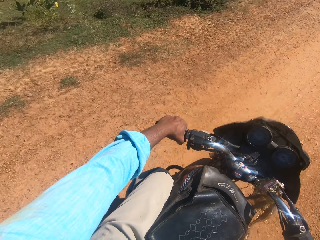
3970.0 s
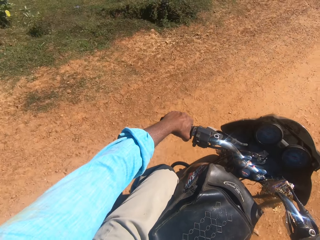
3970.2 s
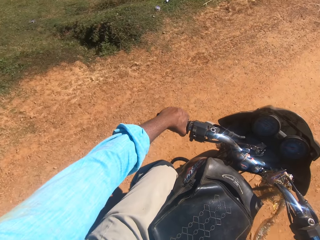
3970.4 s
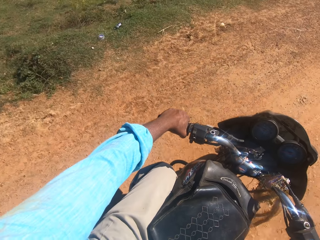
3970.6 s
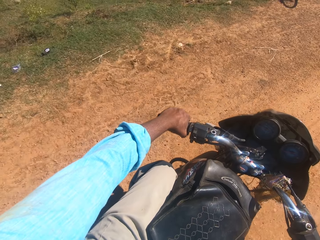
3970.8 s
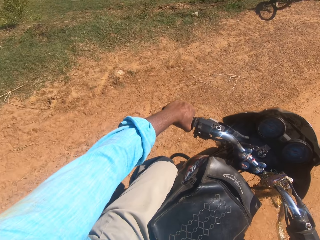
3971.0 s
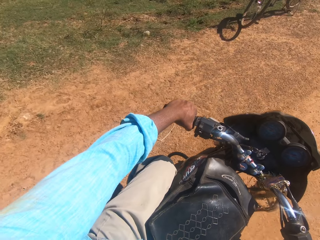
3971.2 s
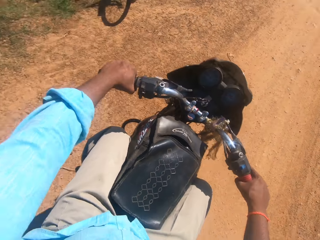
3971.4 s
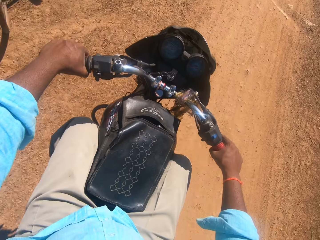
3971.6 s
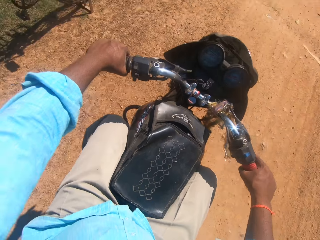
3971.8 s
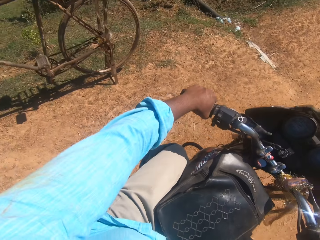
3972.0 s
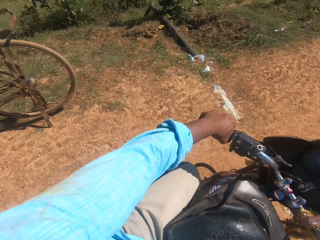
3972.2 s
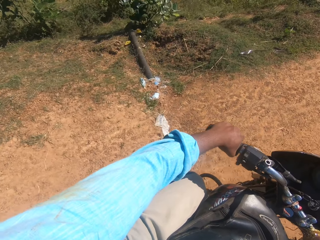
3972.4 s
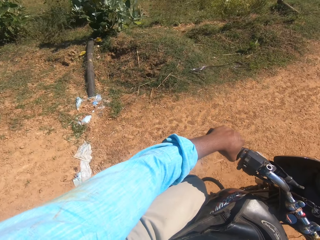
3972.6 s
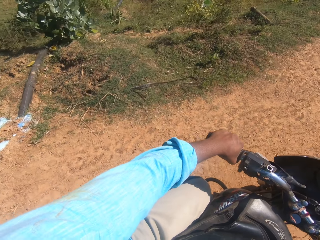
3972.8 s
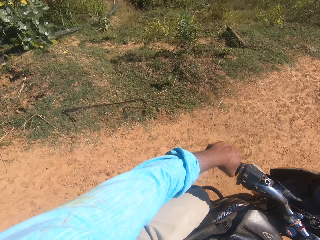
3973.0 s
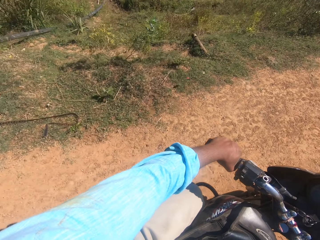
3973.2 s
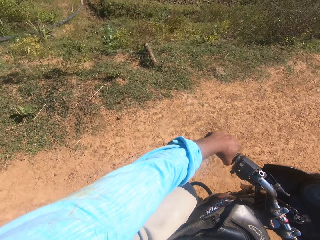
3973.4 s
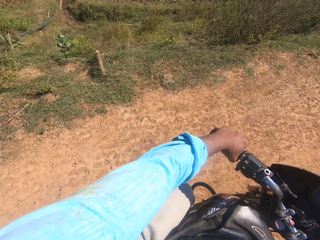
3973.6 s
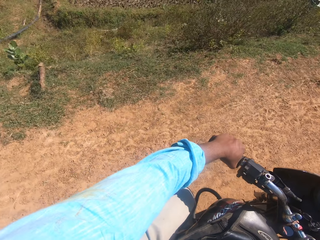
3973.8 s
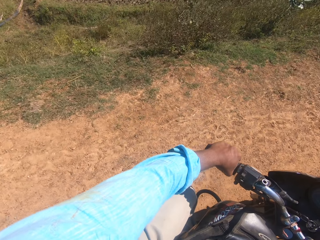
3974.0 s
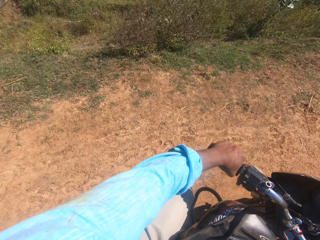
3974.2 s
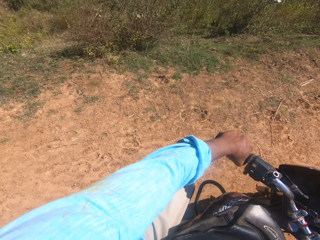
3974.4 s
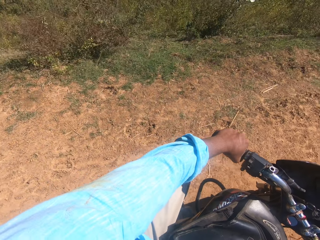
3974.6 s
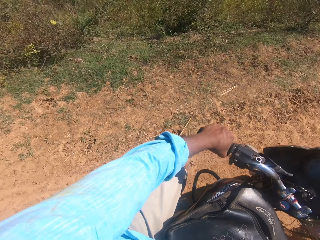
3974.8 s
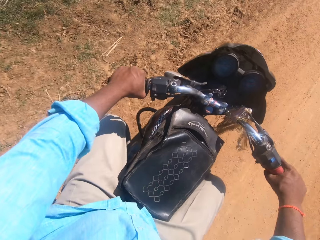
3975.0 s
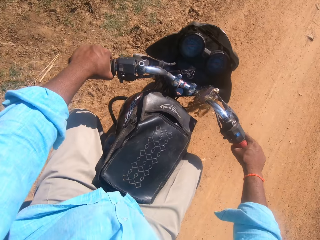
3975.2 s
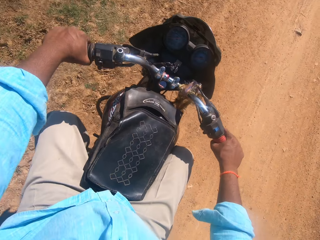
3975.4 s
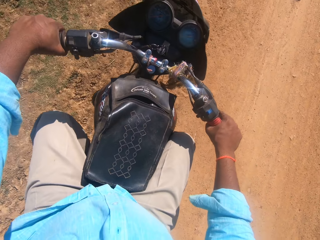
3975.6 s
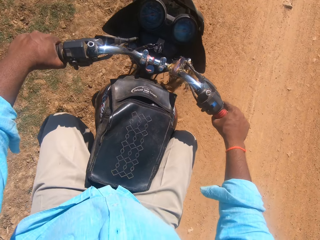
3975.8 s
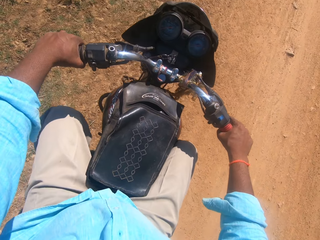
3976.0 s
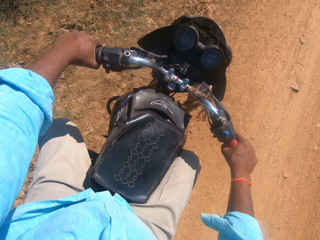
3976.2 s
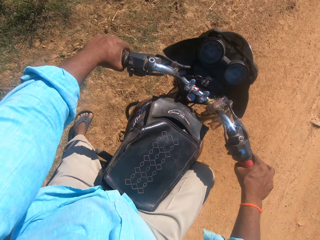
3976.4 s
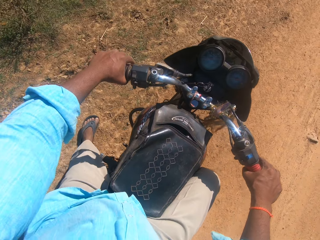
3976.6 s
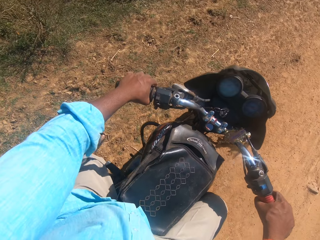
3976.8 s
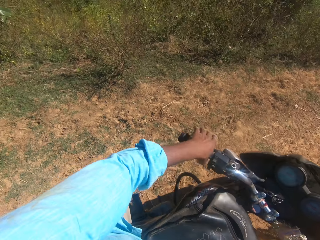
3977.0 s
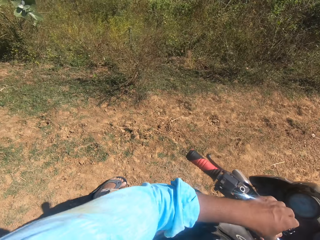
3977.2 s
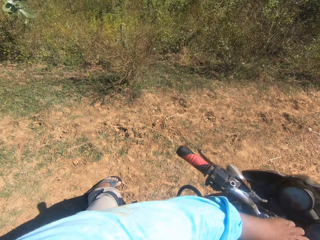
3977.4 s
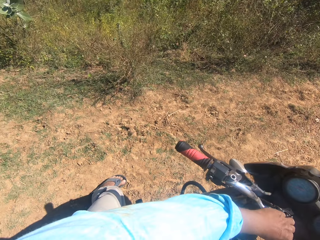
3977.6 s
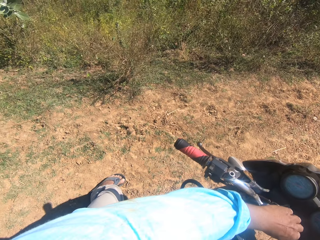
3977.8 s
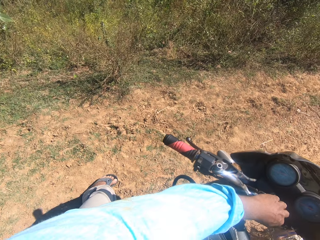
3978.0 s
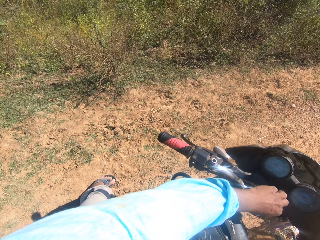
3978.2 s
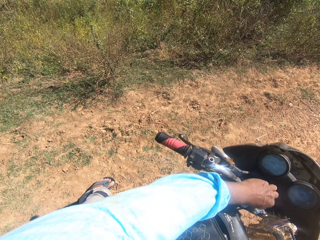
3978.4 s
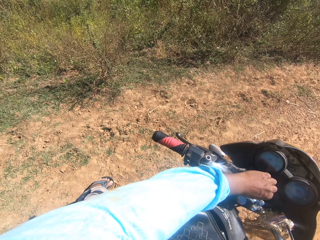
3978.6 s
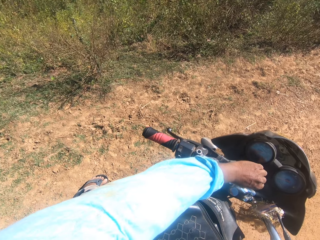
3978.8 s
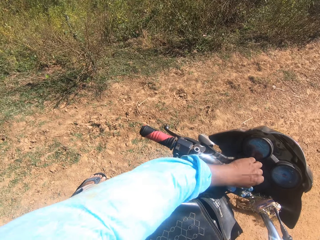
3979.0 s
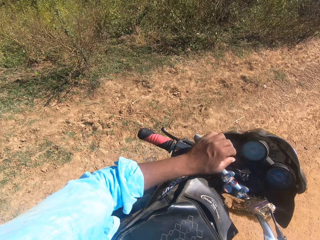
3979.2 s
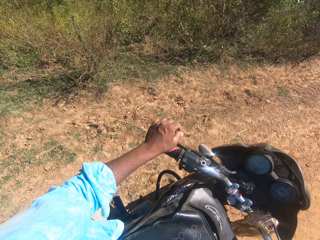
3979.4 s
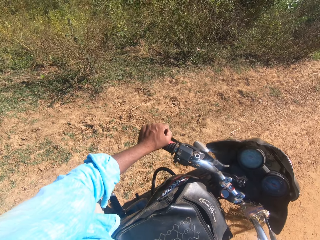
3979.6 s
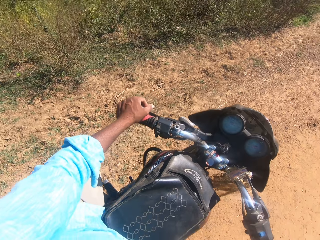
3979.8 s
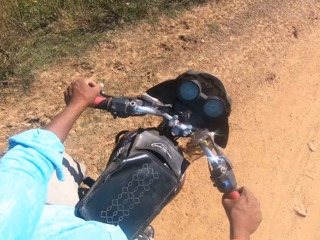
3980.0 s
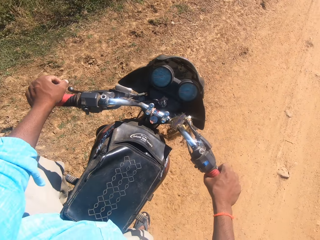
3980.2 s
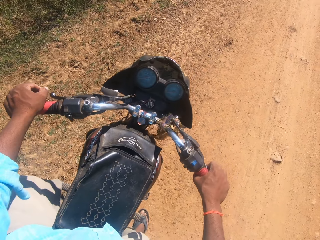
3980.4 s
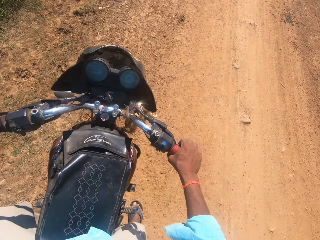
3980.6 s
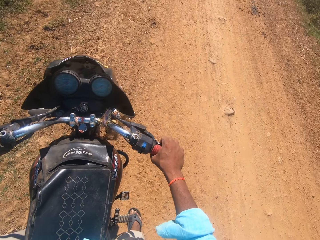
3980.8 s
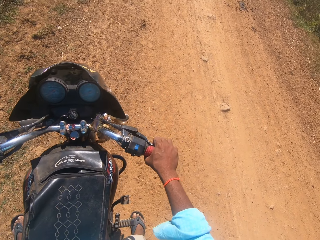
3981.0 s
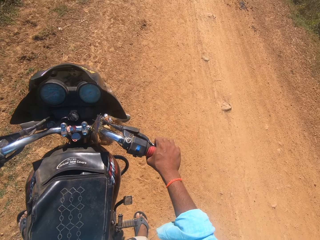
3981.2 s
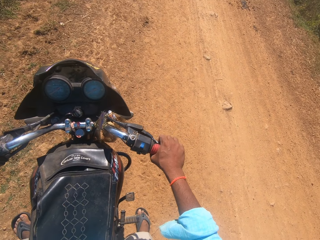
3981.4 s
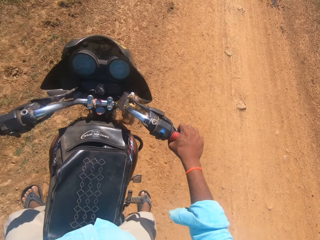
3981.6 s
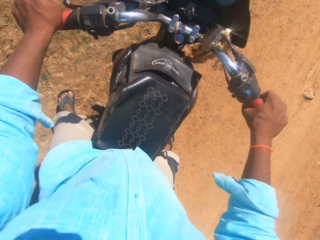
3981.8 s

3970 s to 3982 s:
The camera wearer rides beside a bicycle. He stops riding the motorcycle and turns off the ignition of the motorcycle. He places his left hand on the handlebar. He stands the pedals of the motorcycle.

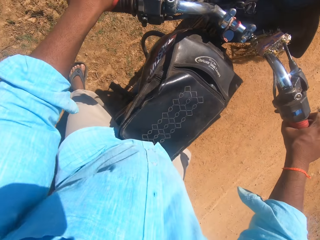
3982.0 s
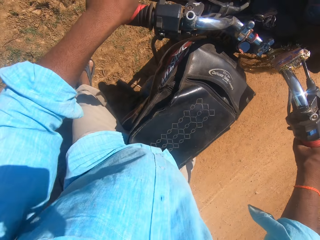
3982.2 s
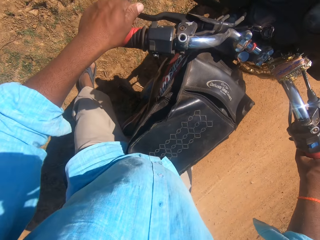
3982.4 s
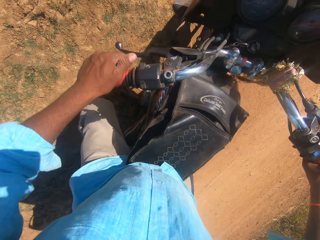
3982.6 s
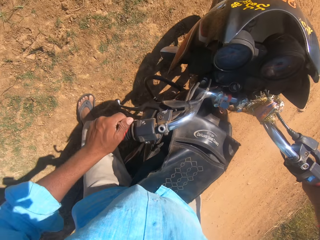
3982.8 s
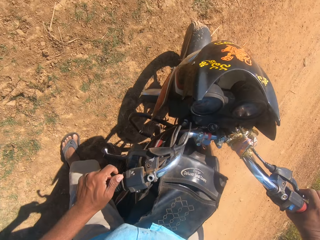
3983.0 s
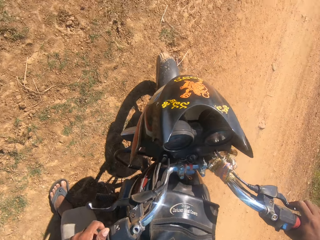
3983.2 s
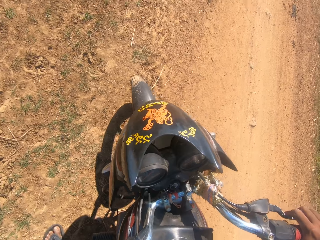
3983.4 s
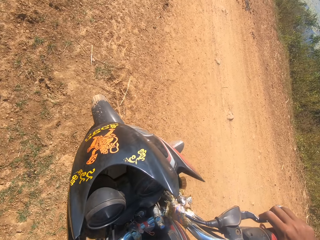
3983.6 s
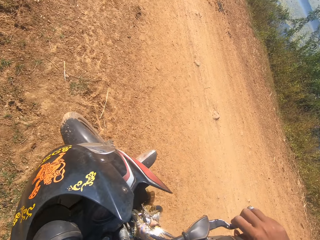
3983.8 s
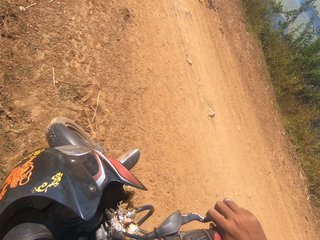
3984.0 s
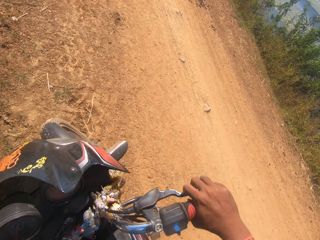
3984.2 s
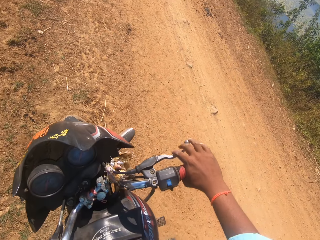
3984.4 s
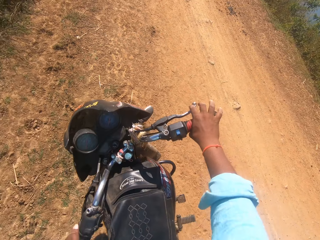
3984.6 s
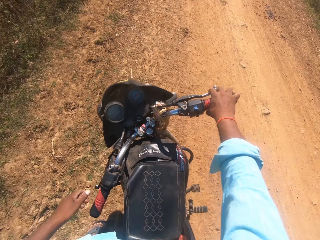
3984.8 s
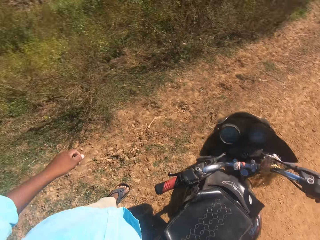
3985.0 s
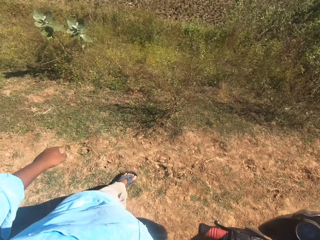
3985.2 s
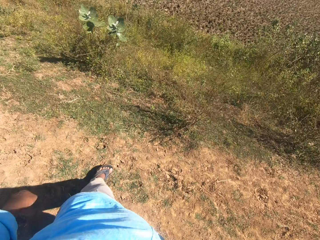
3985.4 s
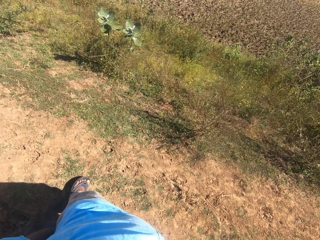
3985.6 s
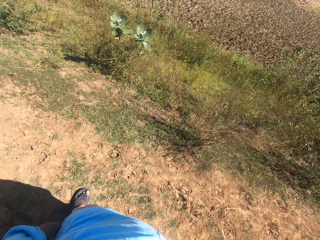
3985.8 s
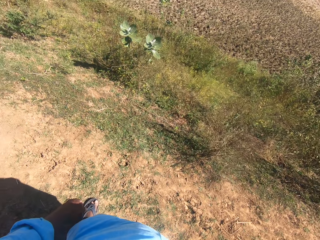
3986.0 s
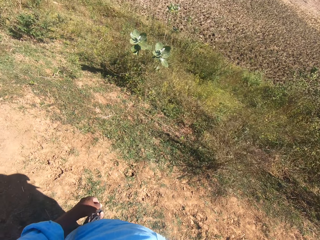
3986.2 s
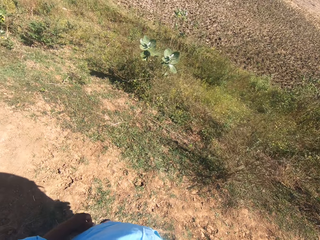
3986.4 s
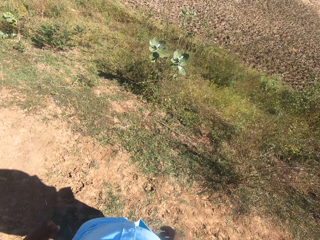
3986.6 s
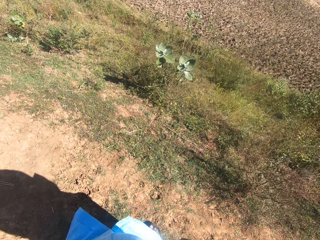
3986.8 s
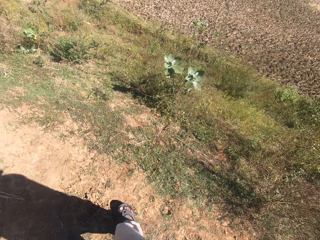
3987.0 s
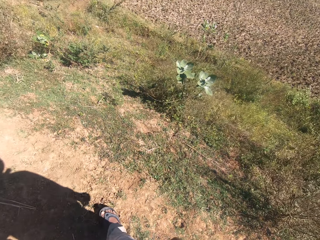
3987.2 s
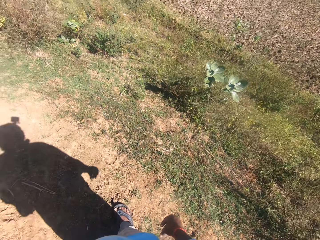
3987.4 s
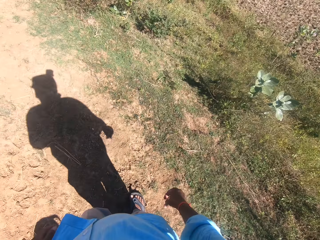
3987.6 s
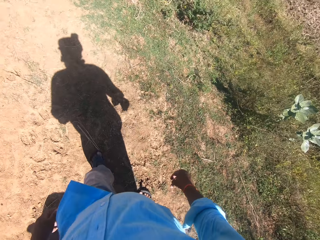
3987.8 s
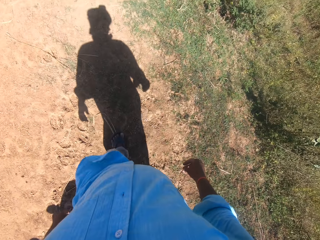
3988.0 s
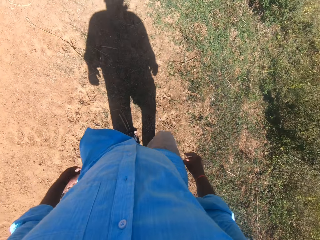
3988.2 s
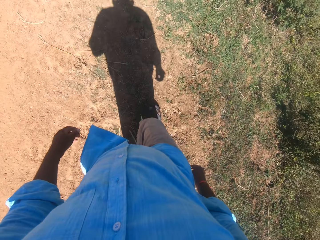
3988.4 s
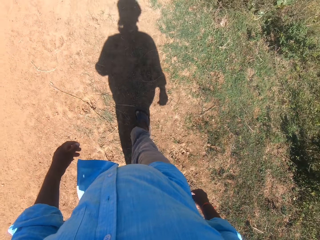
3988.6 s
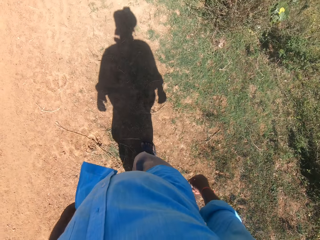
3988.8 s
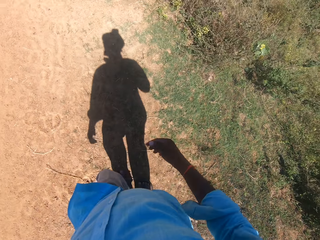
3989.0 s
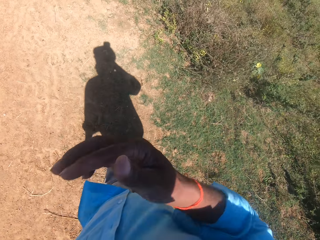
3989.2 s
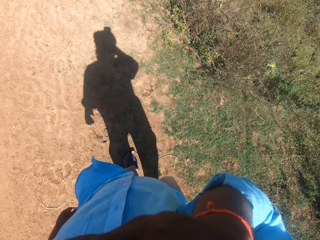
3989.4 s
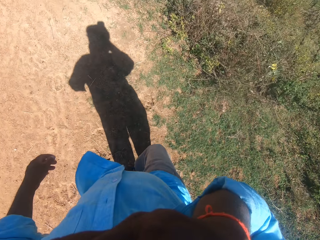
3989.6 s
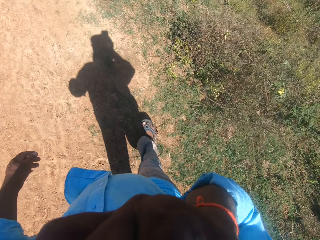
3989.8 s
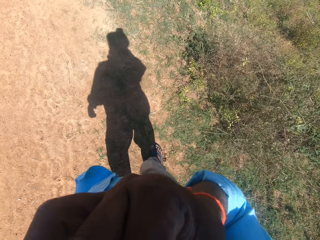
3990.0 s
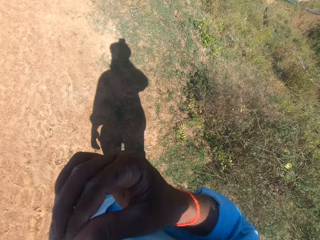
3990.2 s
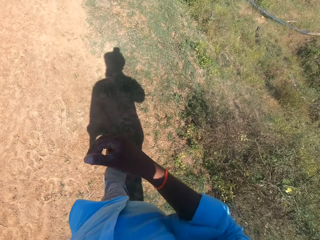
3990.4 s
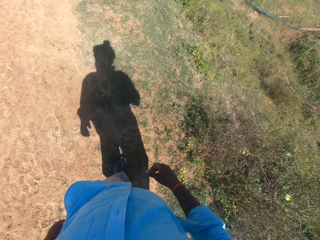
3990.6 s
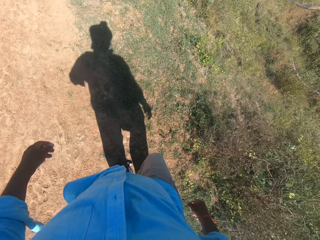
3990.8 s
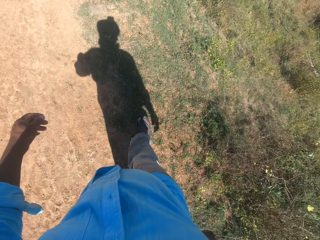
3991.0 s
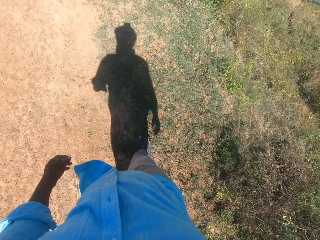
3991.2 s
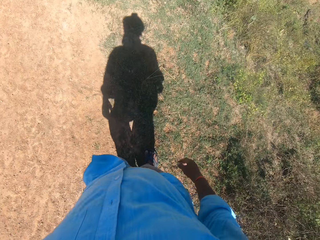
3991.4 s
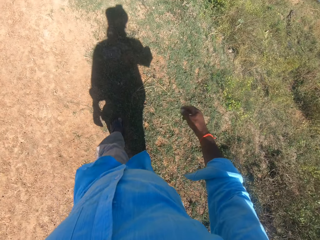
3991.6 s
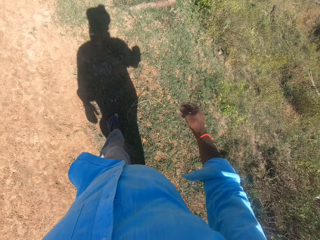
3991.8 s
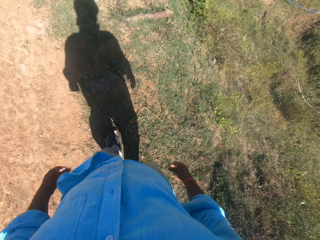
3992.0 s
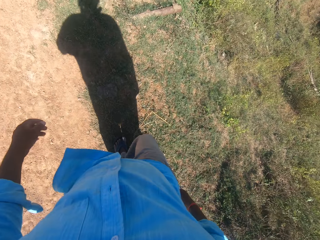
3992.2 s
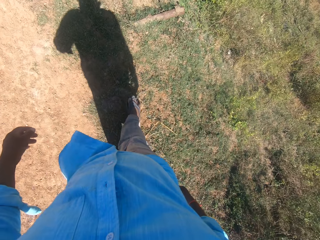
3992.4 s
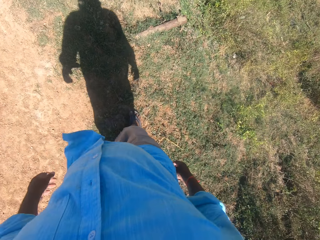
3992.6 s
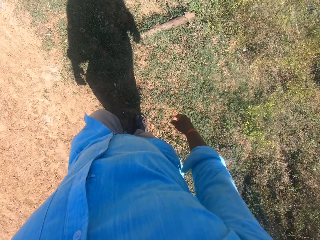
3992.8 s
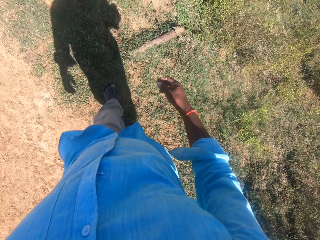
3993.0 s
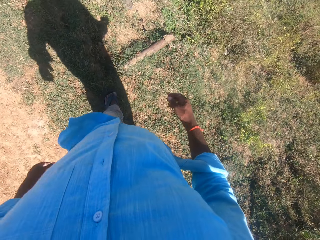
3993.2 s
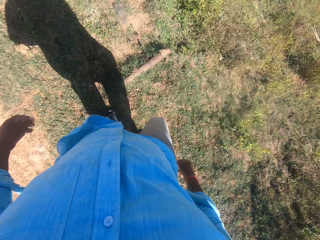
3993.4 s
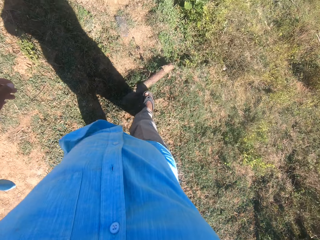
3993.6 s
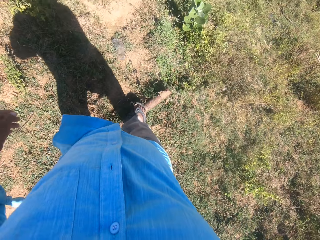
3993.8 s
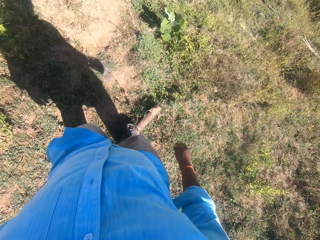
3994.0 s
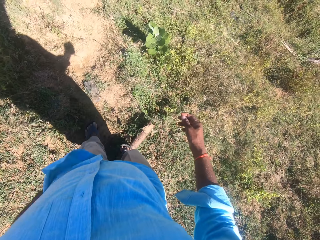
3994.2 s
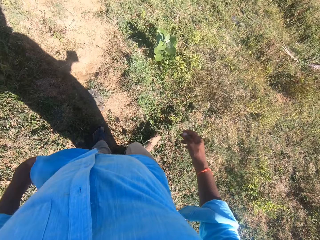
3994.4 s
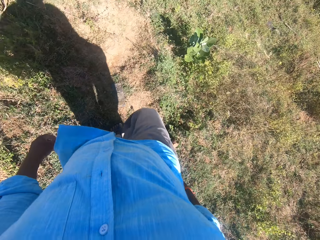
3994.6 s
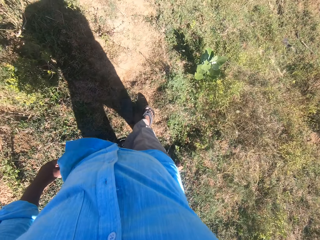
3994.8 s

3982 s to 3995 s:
The camera wearer gets off the motorcycle. He walks into a field. He scratches his face with his right hand. He touches his face.
